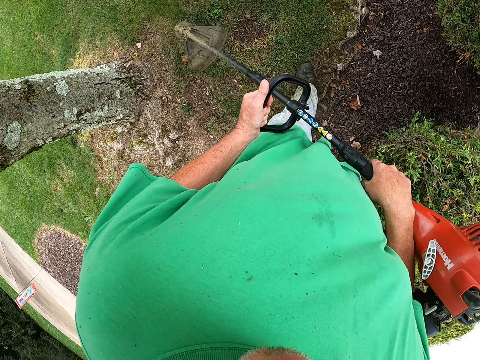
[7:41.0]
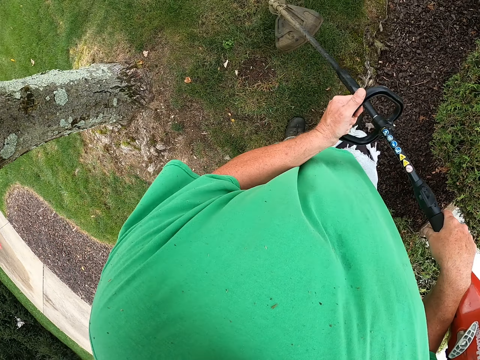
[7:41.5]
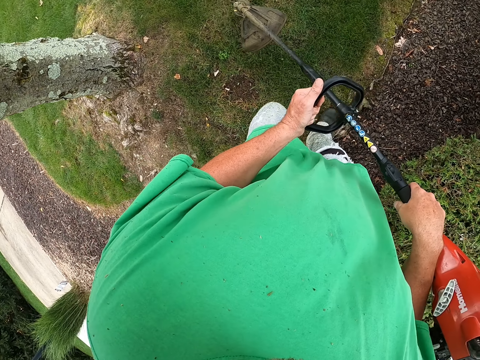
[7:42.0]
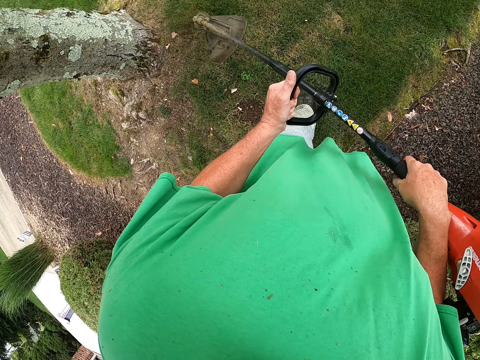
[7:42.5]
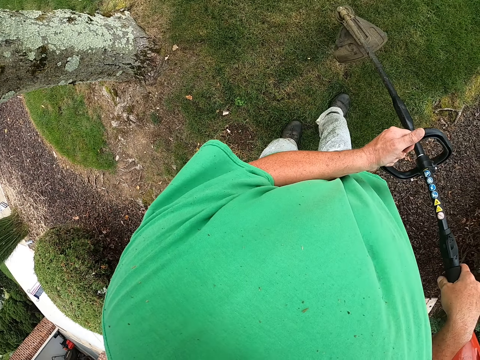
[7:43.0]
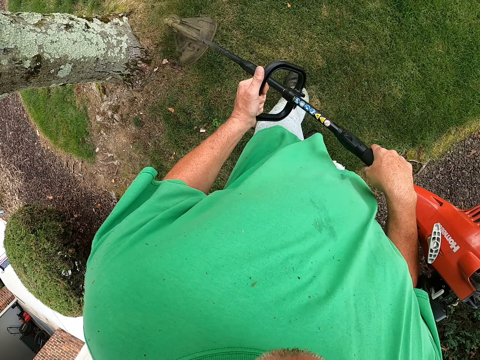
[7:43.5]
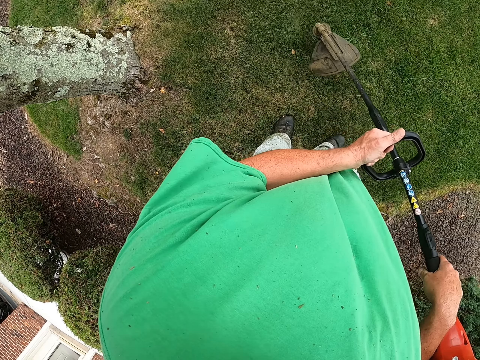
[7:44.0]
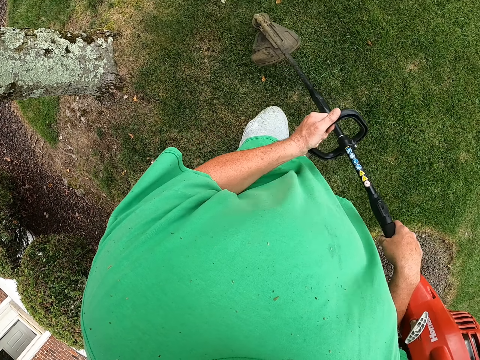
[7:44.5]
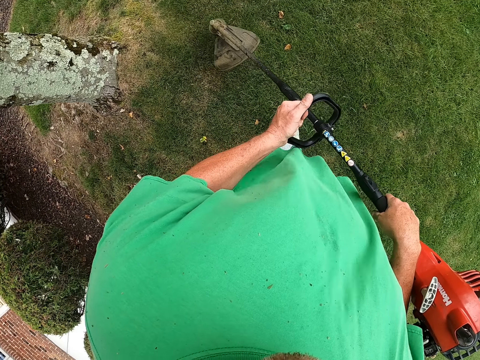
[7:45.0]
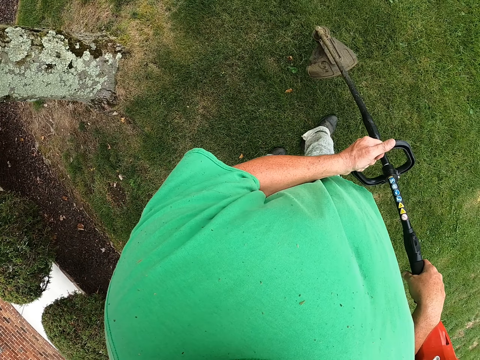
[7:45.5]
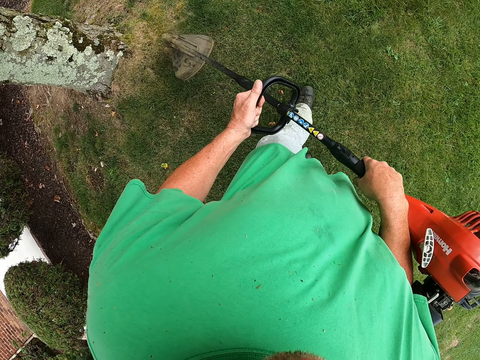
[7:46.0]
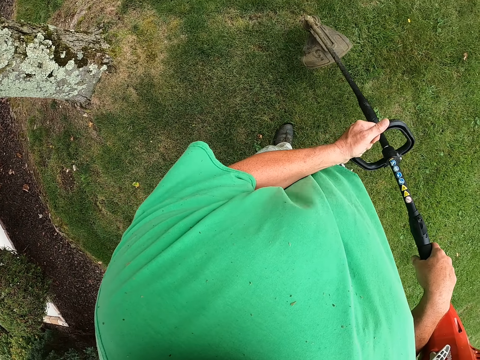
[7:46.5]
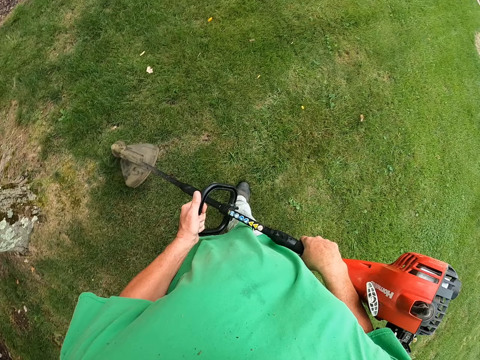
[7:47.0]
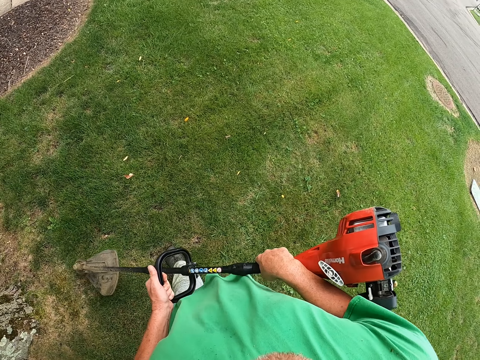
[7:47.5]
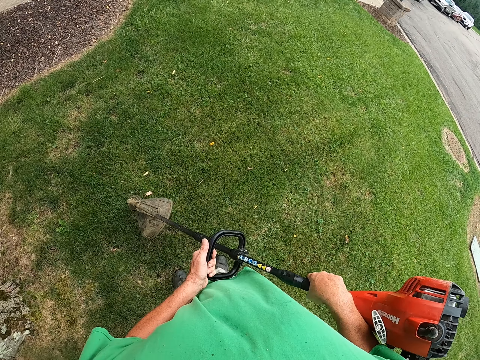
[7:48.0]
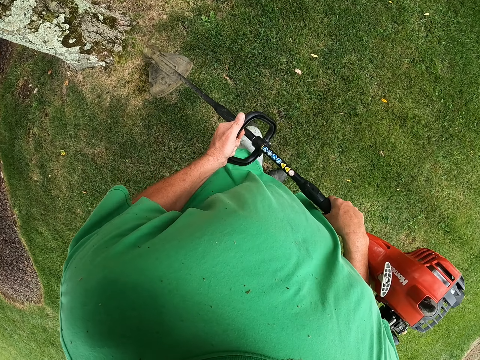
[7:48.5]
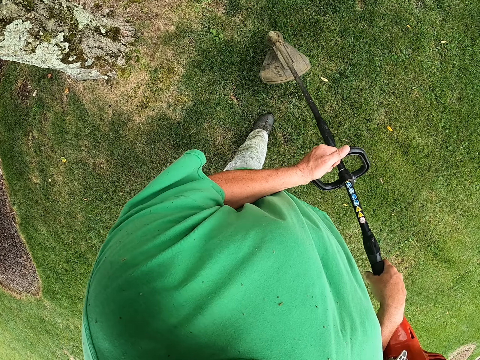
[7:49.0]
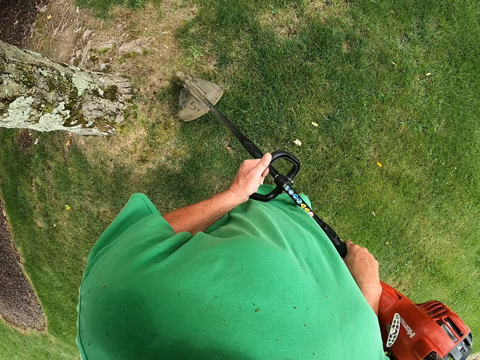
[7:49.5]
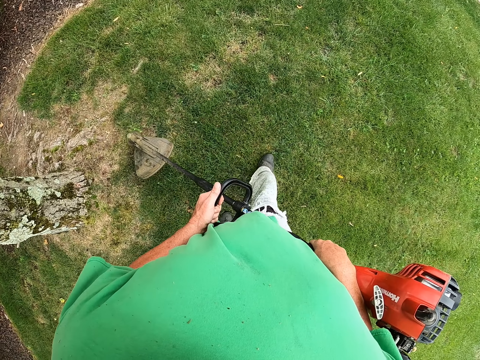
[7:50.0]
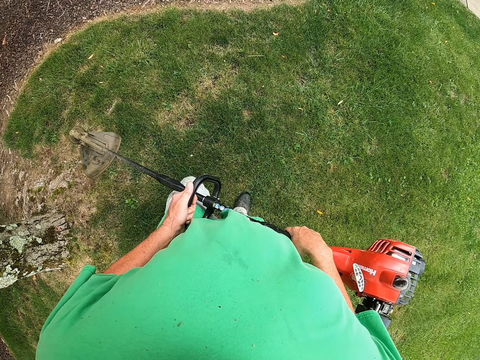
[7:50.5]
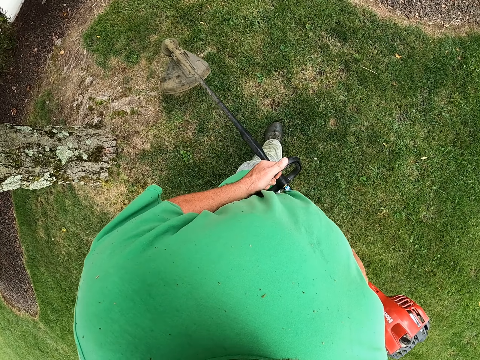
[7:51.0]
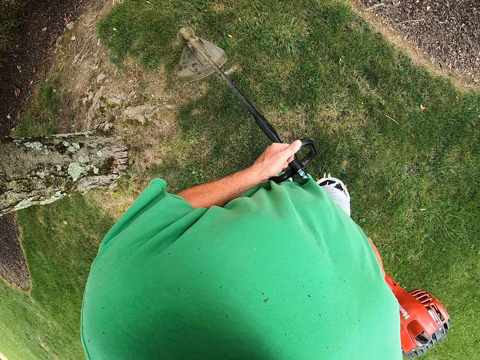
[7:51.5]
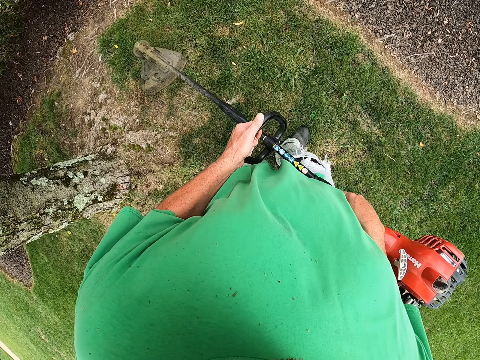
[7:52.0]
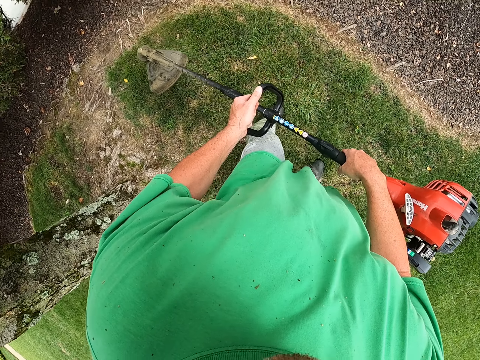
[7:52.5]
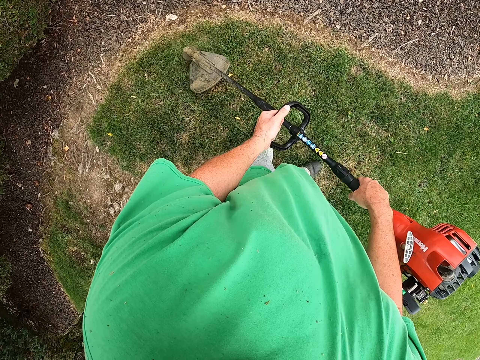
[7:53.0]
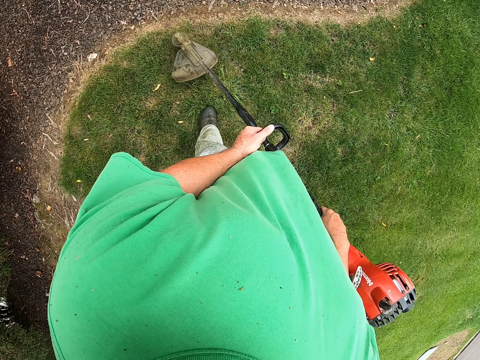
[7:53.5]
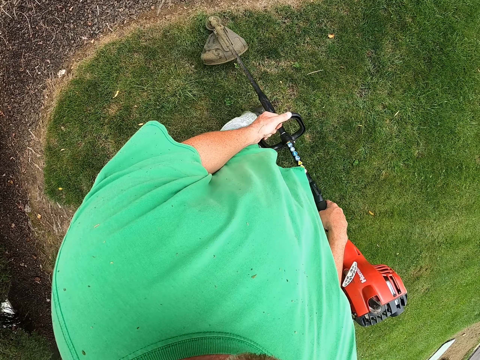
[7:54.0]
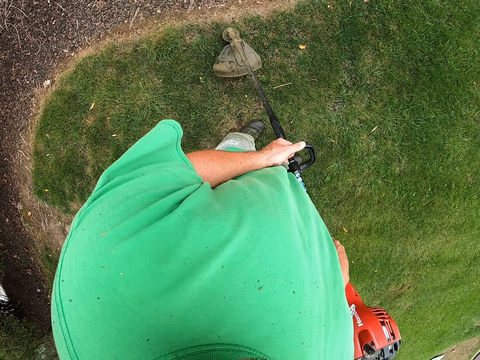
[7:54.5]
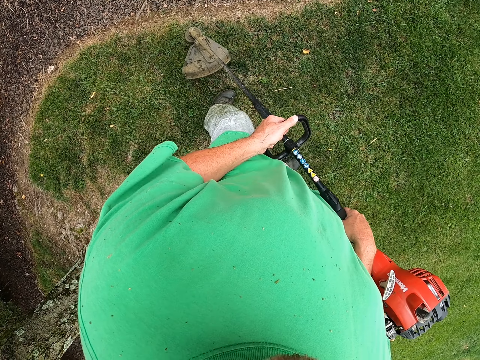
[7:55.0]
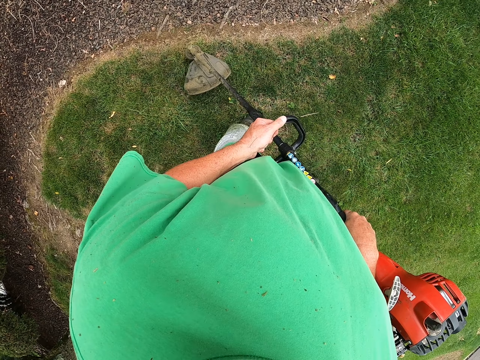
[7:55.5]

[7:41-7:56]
The camera wearer cuts the grass using the grass mower. They look aside. They cut the grass with the string trimmer.

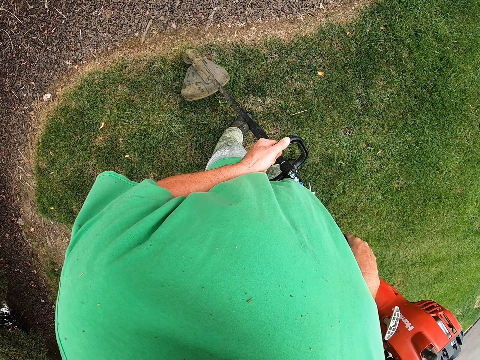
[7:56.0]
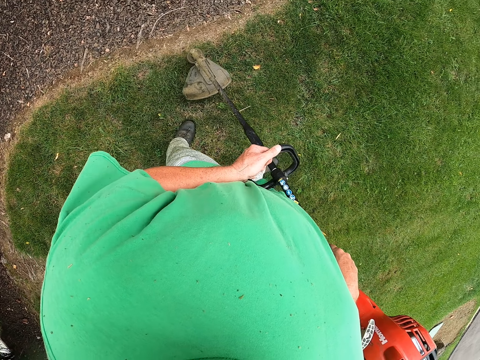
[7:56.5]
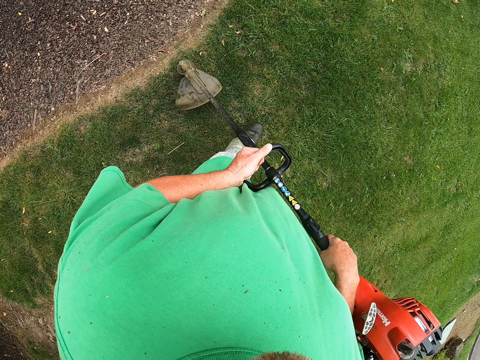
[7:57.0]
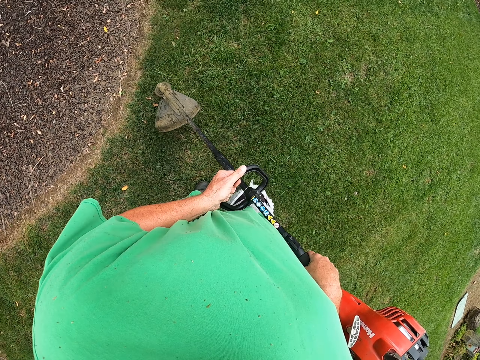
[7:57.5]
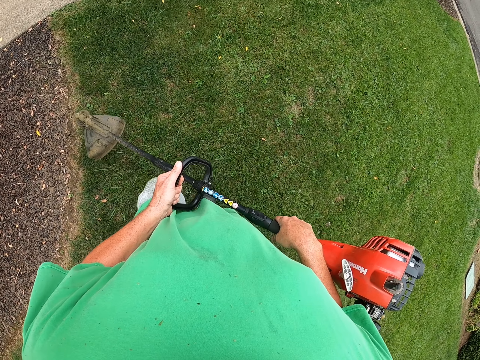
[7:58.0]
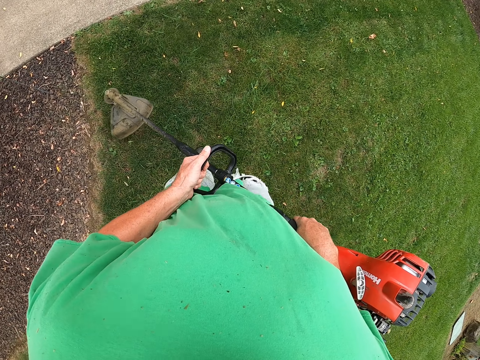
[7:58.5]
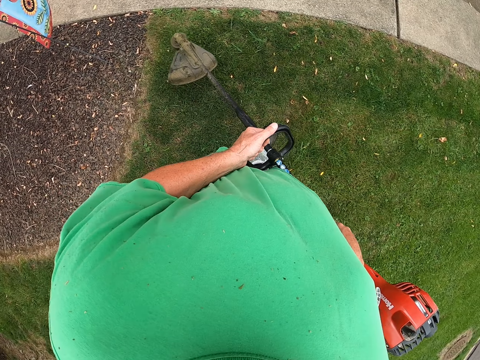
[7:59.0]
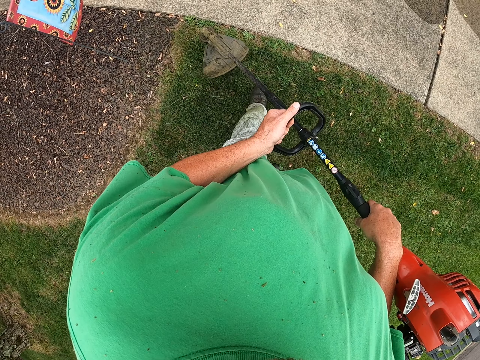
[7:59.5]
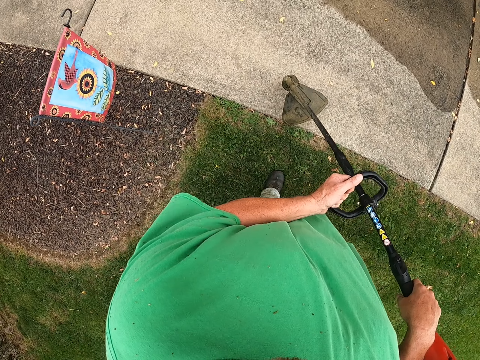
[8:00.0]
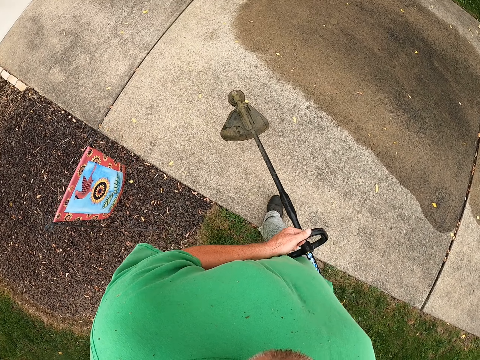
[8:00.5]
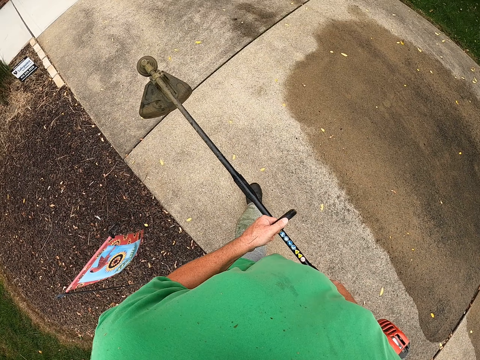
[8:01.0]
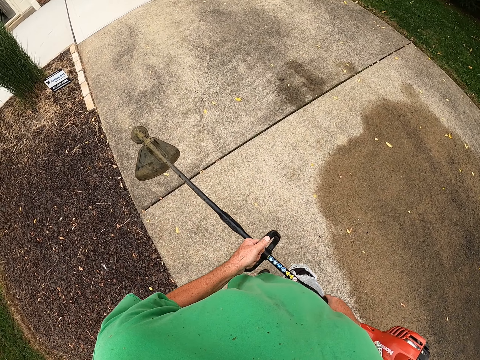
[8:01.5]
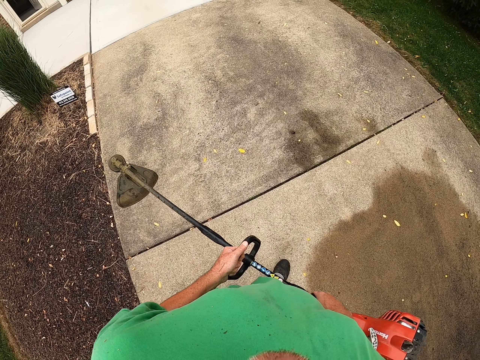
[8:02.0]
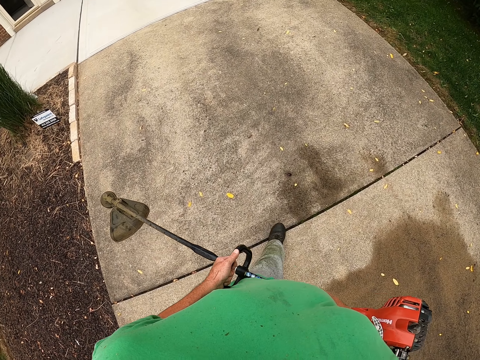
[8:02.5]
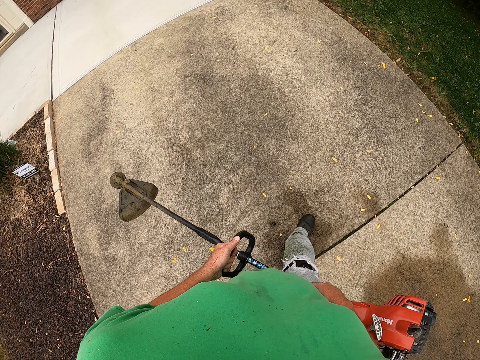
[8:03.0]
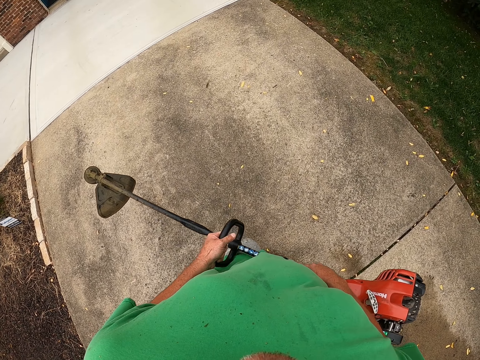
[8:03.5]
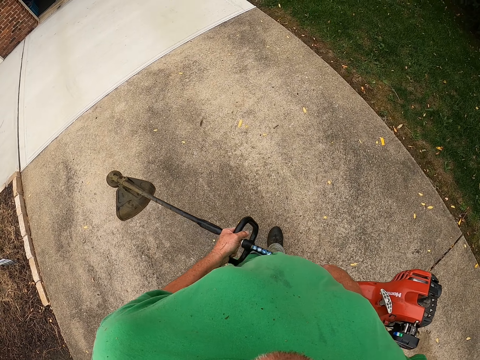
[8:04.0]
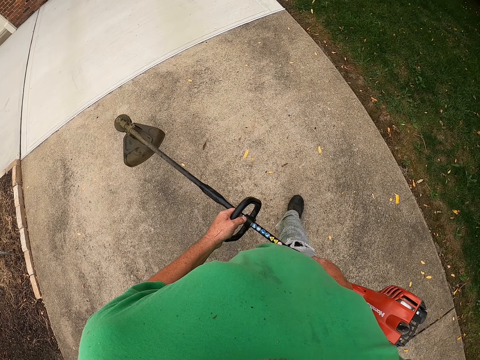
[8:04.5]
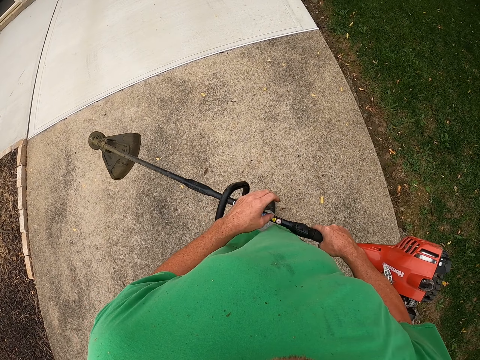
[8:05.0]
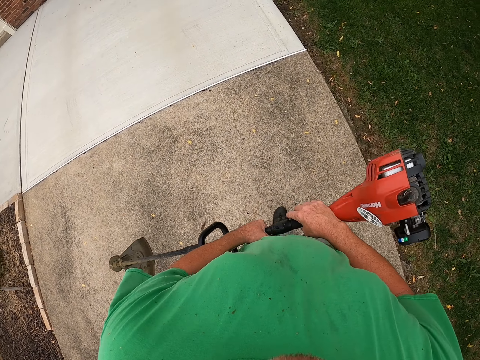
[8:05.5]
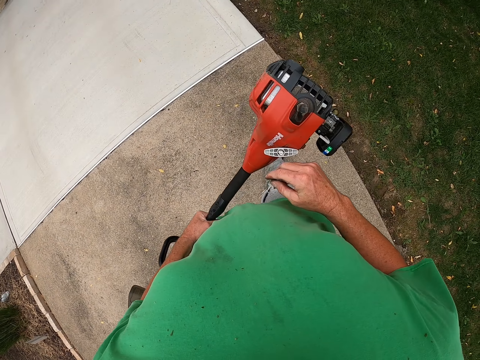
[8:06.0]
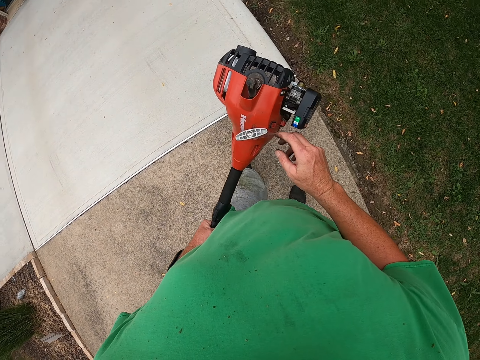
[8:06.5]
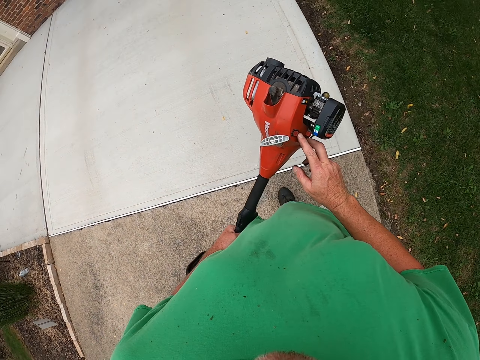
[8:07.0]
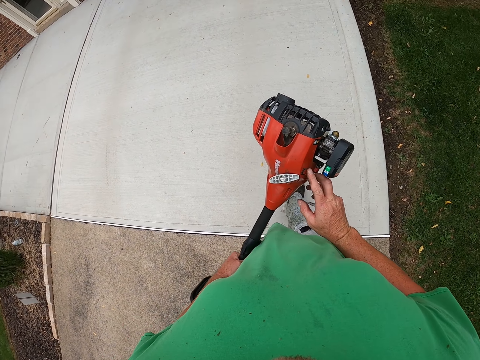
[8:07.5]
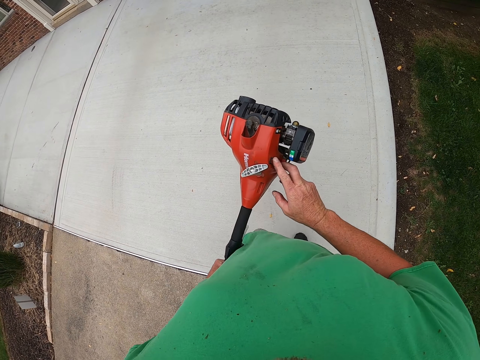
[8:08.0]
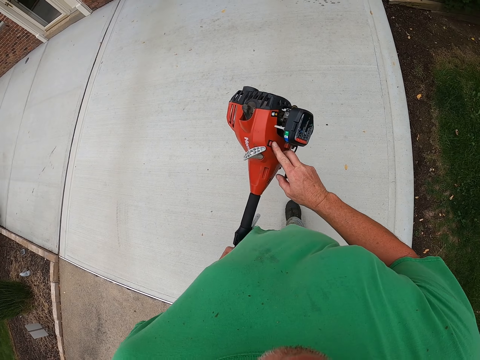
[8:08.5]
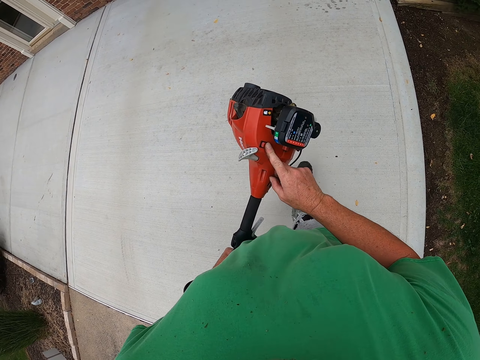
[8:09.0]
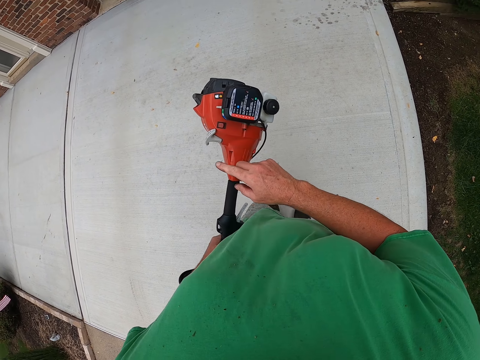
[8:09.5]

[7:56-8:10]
The camera wearer walks around. They walk along the pavement. They touch the string trimmer with a finger.
